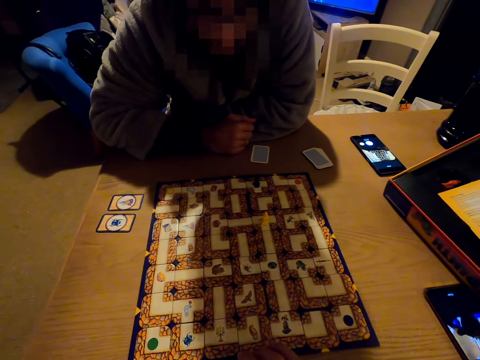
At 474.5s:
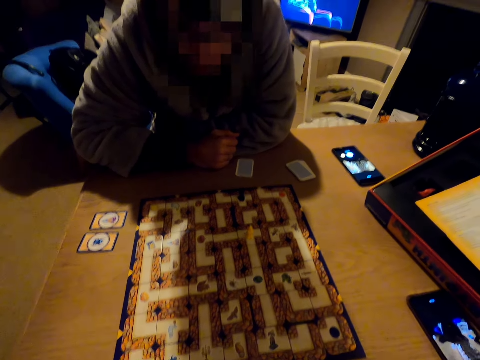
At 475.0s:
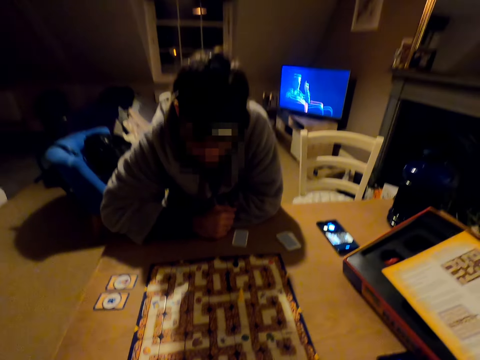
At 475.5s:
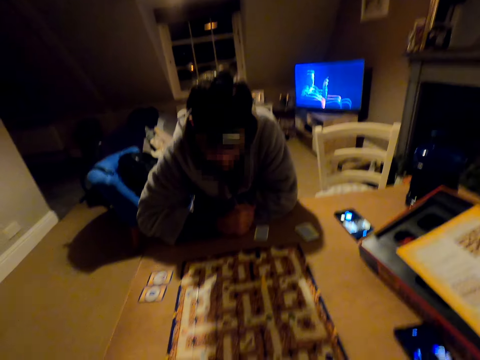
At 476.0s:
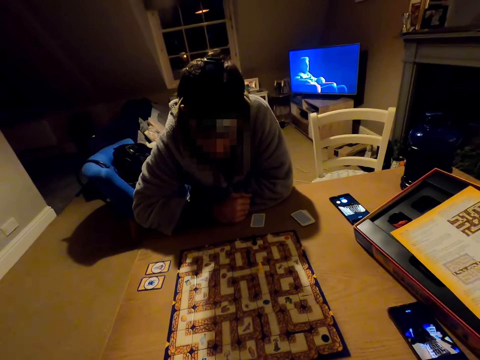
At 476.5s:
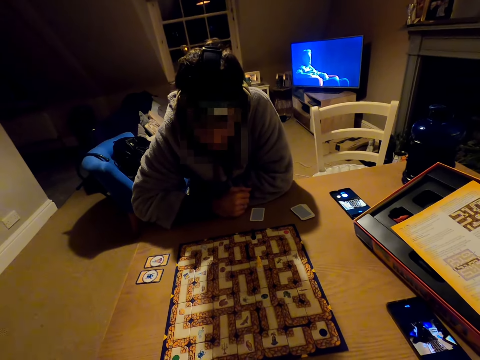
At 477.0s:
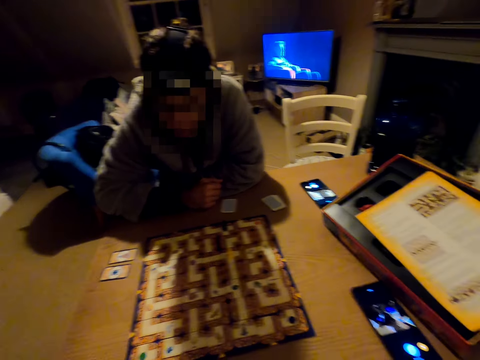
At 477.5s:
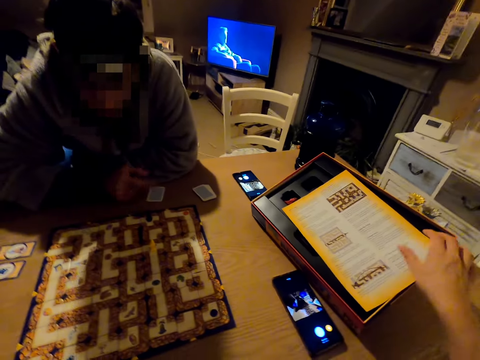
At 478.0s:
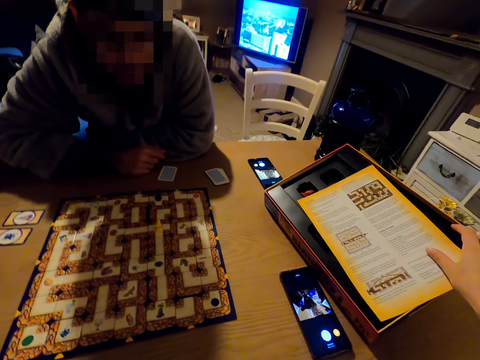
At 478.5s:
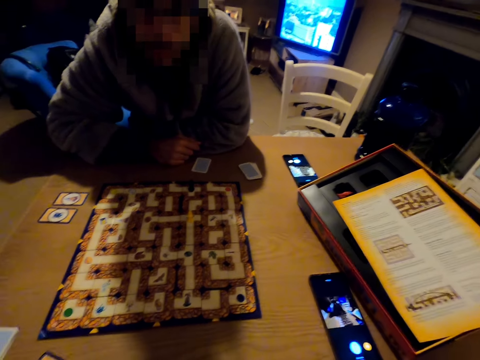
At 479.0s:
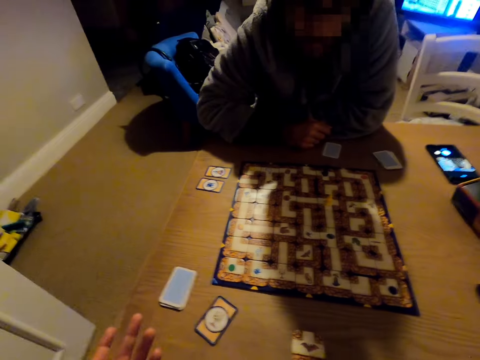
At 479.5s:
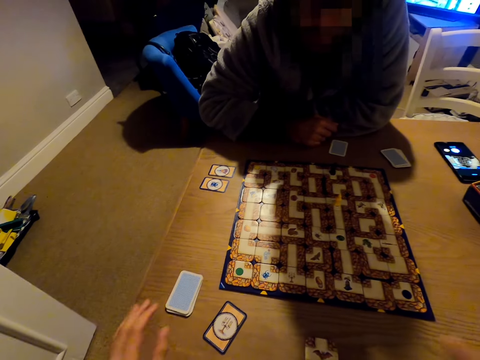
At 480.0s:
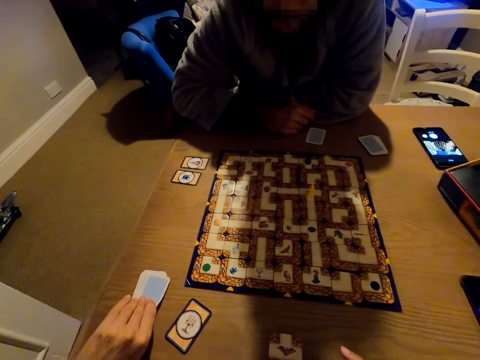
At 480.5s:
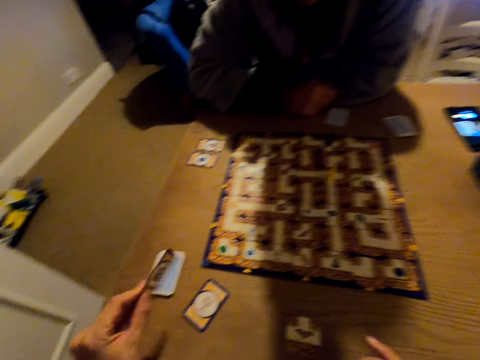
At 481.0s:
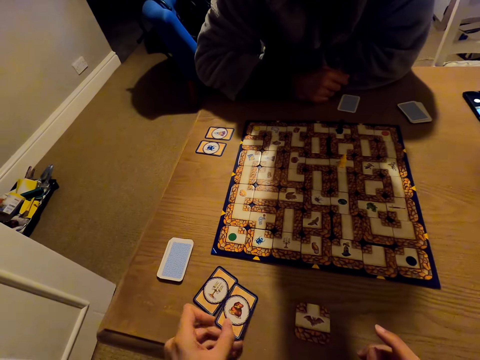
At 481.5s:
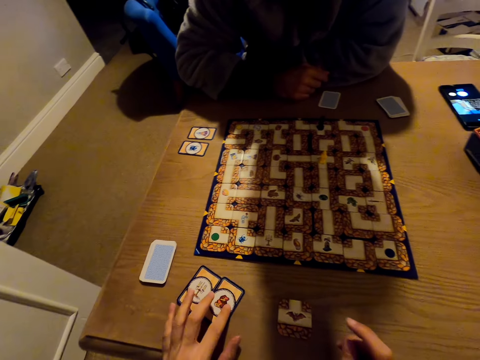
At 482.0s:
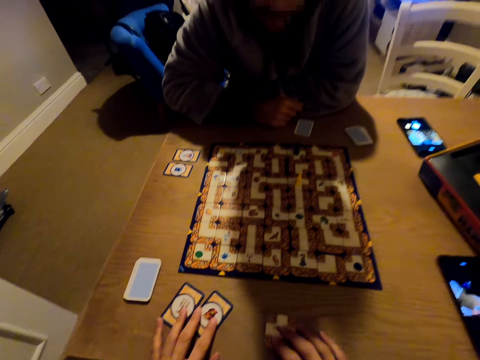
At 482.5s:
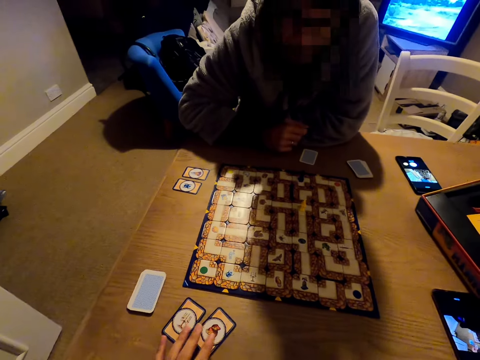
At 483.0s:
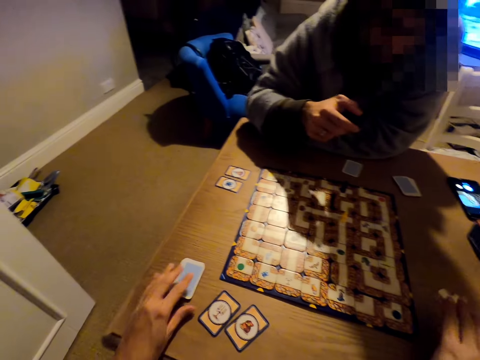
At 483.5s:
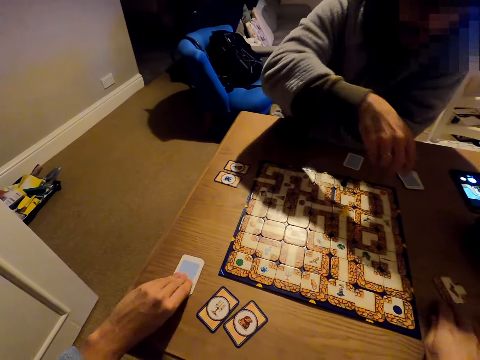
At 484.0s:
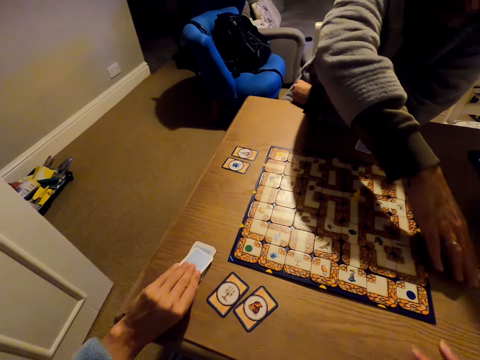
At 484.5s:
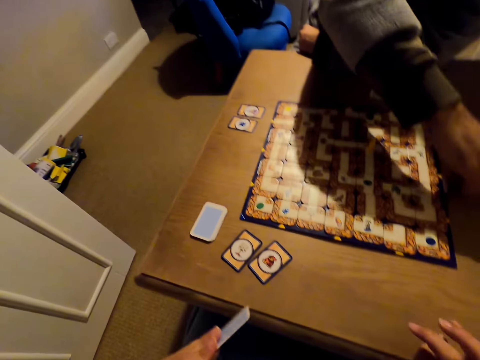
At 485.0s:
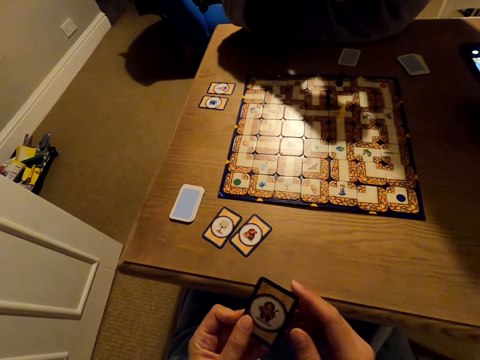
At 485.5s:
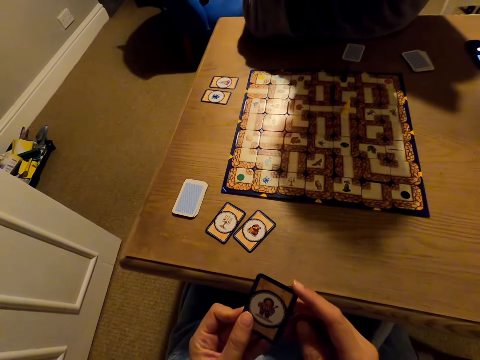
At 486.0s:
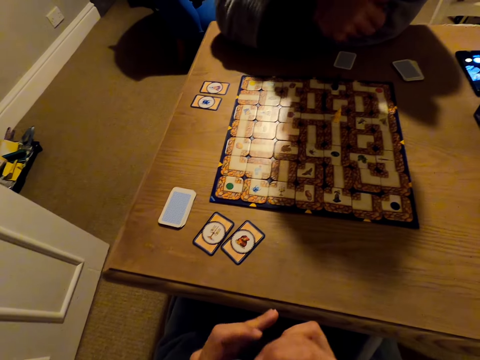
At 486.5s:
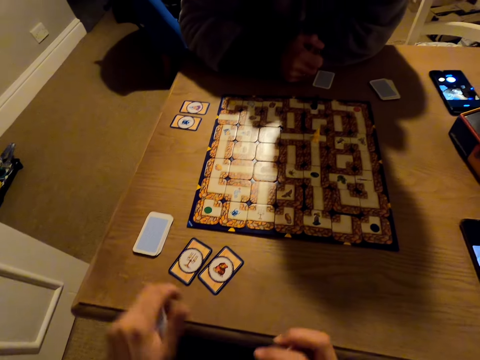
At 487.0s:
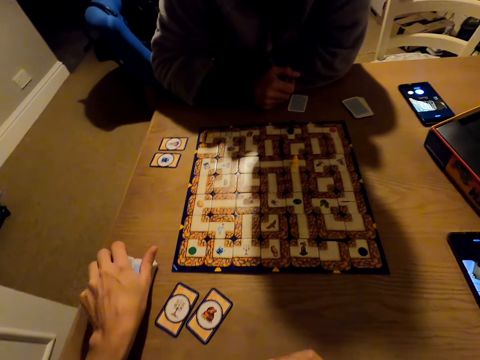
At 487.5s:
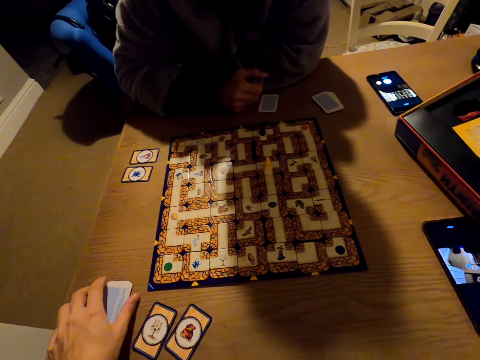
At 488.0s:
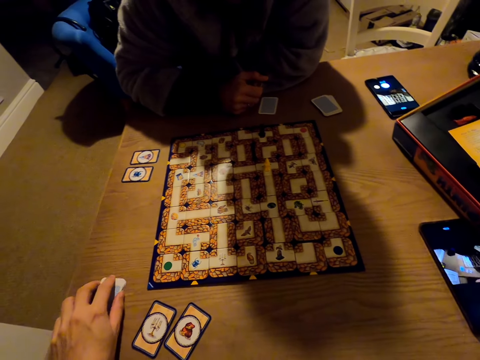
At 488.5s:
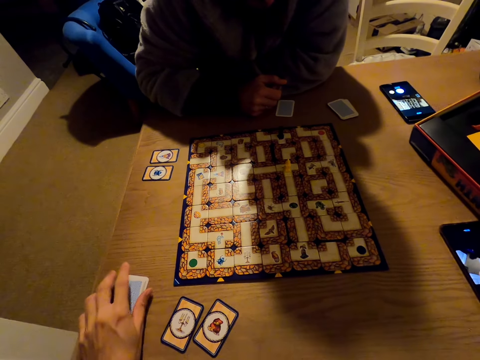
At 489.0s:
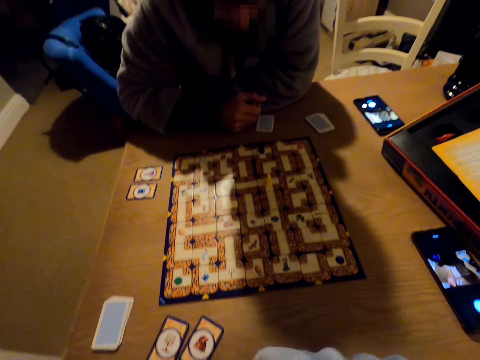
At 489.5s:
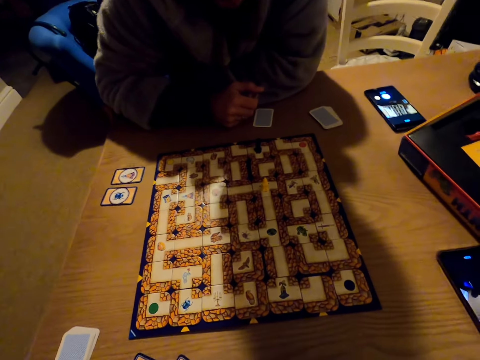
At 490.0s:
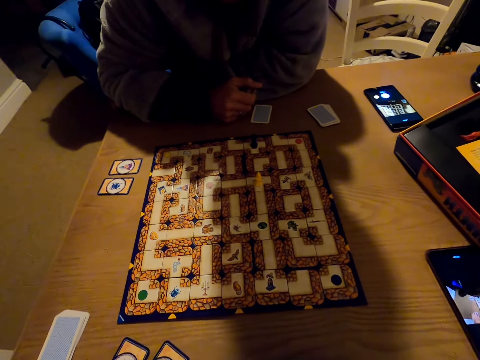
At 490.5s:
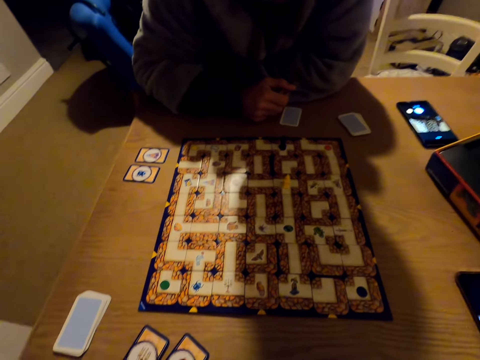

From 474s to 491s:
The camera wearer looks around. They pick up a card and put down the card. They pick up a card and move a labyrinth board game piece. A man picks up a labyrinth board game piece. The camera wearer looks at the card. They arrange the cards.

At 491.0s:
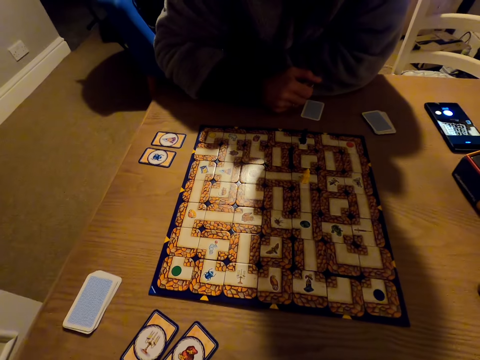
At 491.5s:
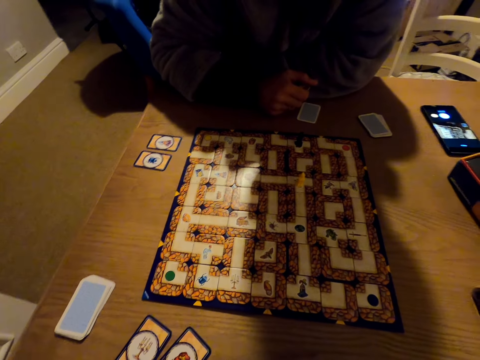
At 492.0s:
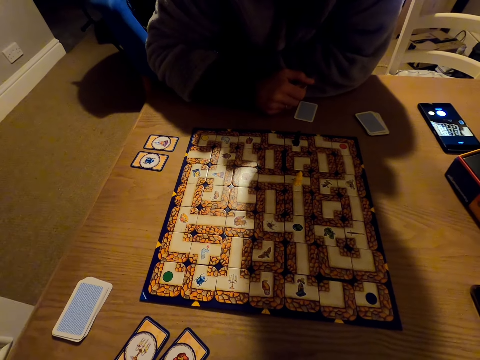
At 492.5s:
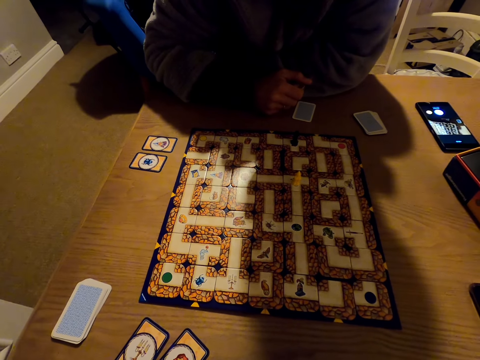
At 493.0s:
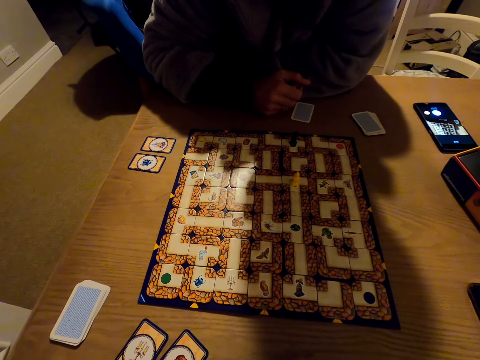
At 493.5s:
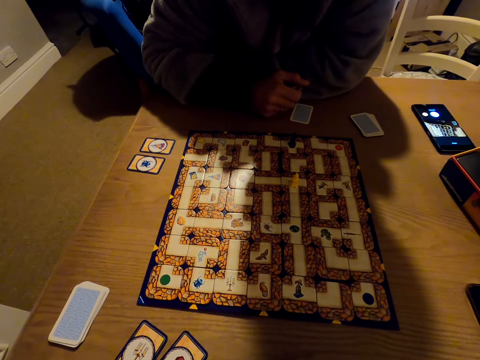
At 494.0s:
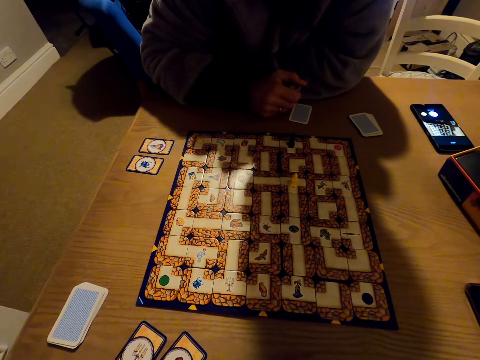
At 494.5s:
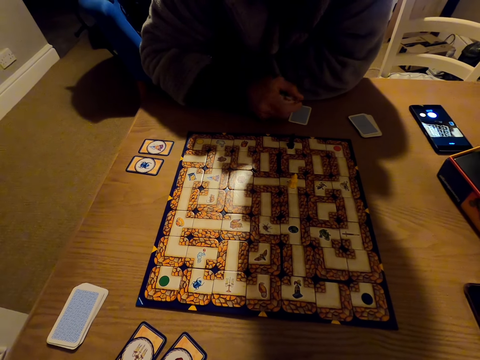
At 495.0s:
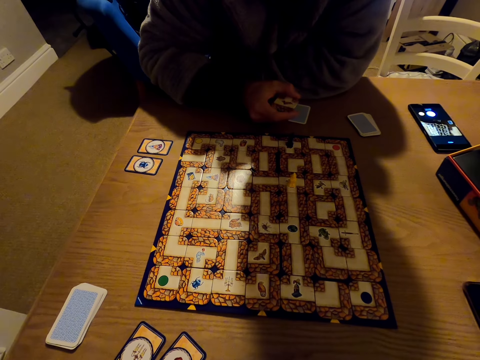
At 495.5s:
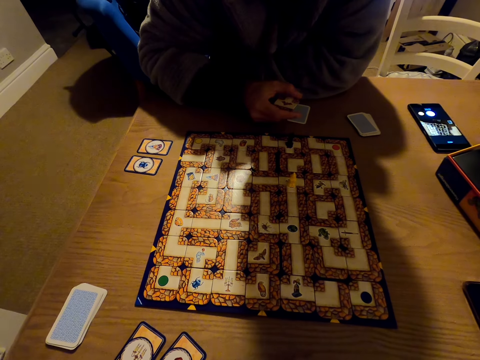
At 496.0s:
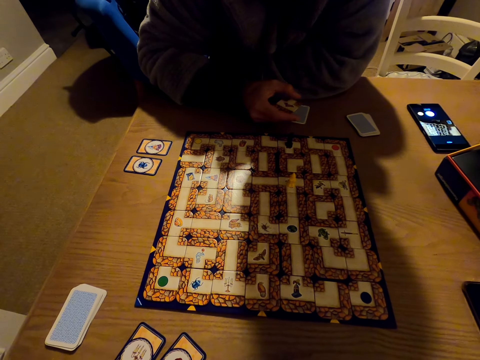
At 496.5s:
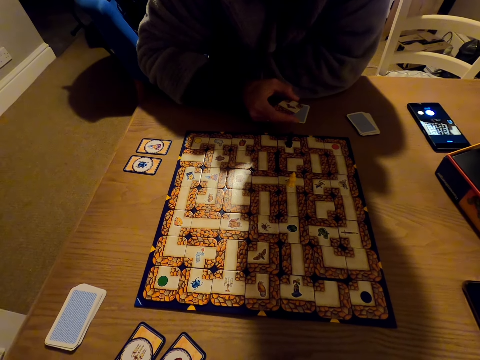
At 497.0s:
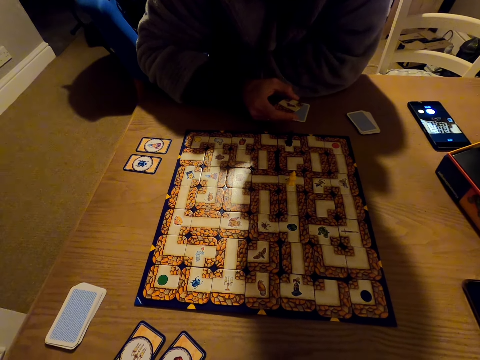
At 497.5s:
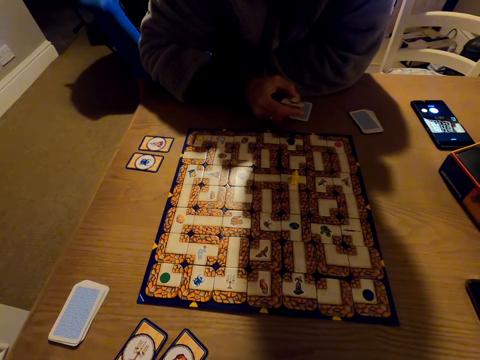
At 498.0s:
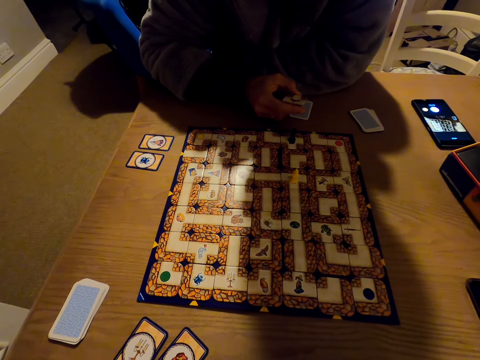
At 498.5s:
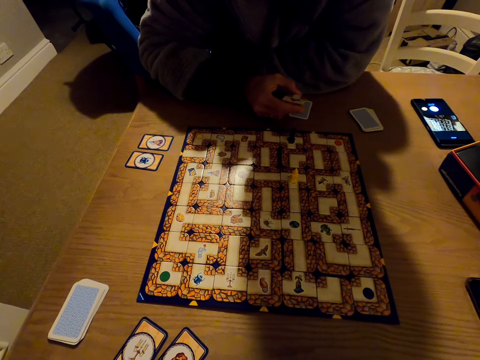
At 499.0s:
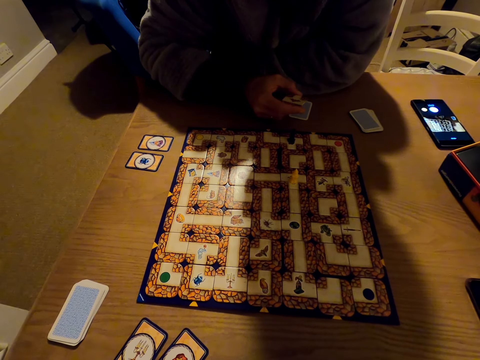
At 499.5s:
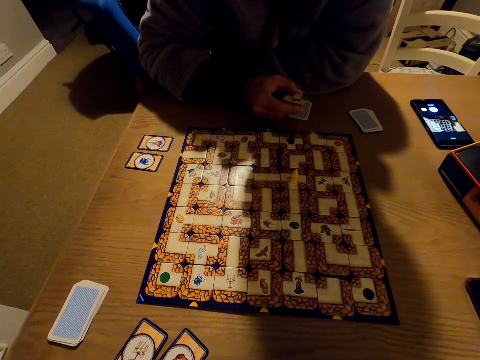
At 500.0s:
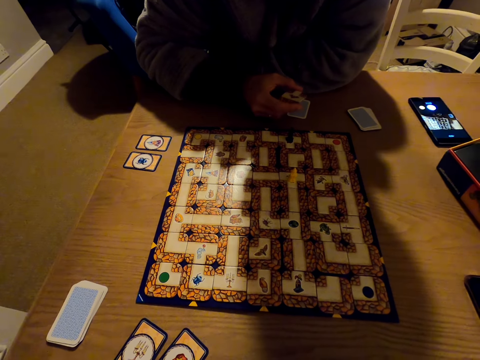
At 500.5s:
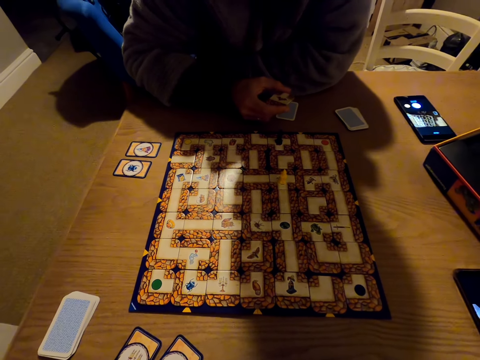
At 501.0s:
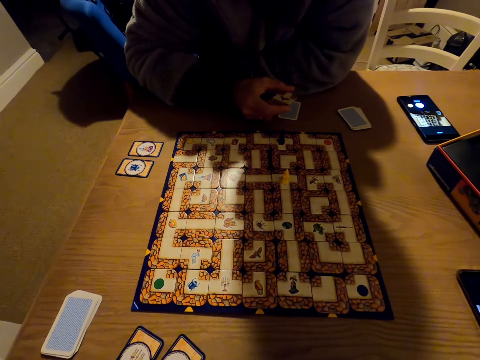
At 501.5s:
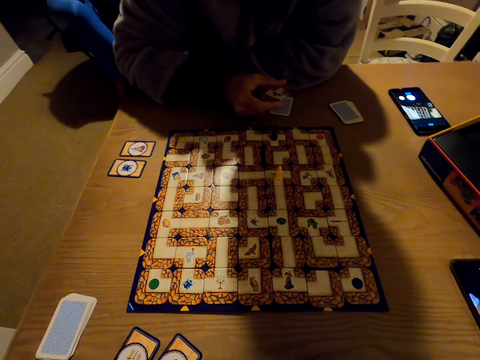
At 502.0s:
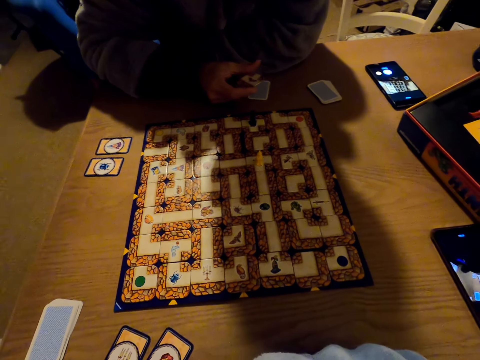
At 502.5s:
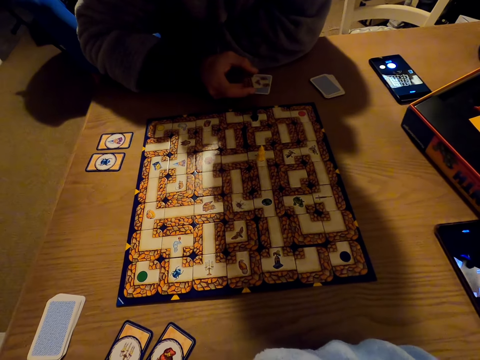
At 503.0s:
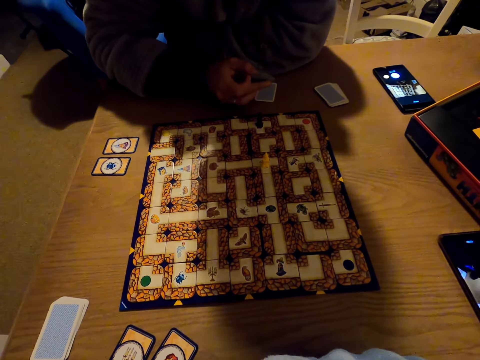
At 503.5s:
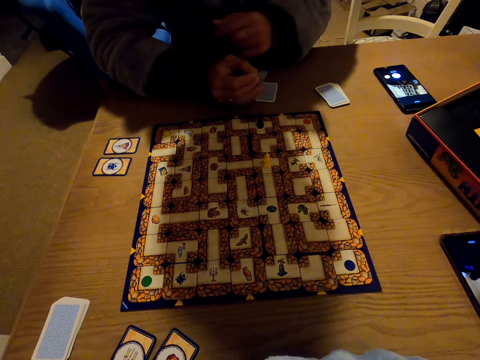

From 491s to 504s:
The camera wearer looks around. A man holds a labyrinth board game piece.
